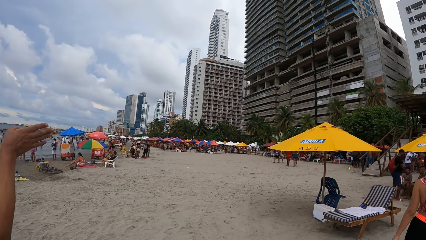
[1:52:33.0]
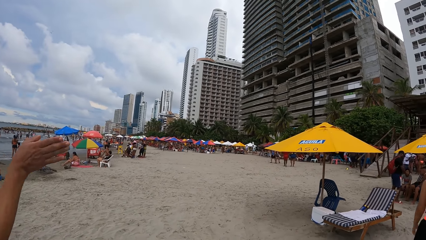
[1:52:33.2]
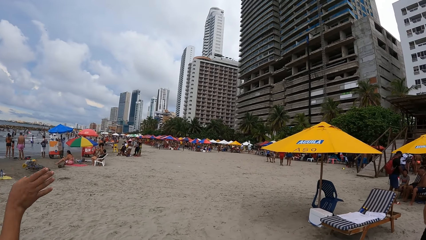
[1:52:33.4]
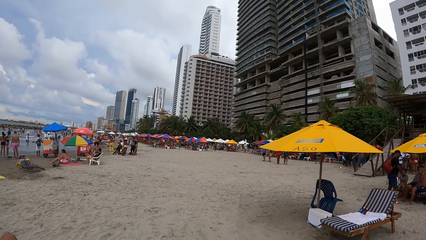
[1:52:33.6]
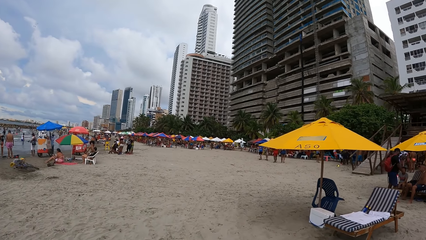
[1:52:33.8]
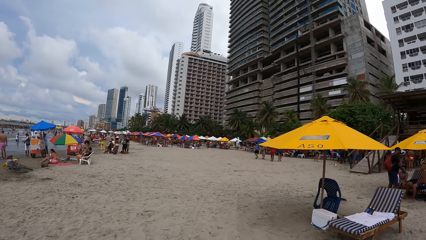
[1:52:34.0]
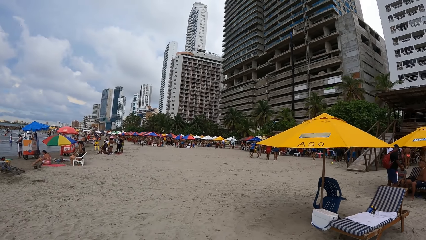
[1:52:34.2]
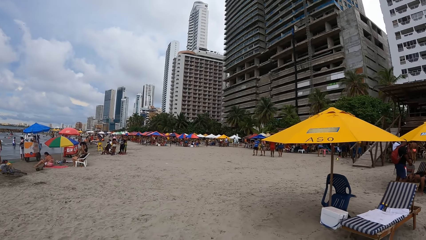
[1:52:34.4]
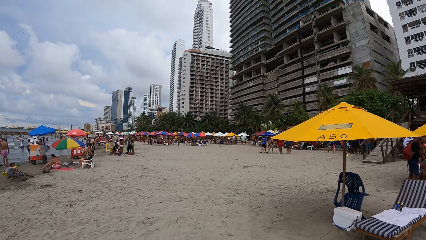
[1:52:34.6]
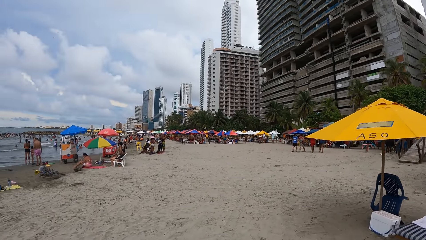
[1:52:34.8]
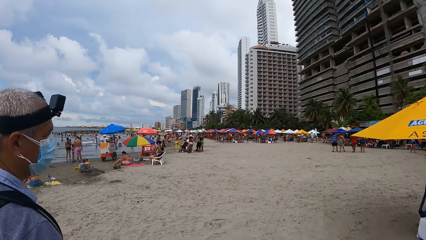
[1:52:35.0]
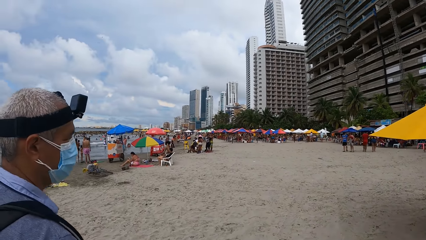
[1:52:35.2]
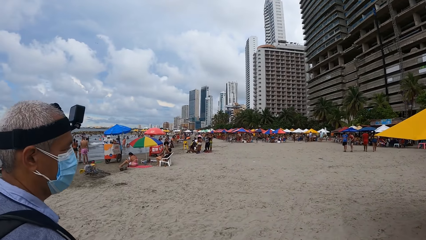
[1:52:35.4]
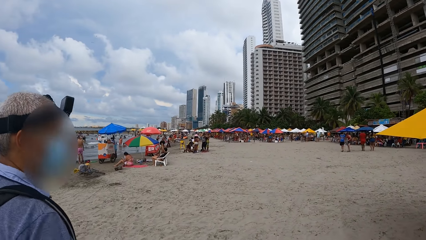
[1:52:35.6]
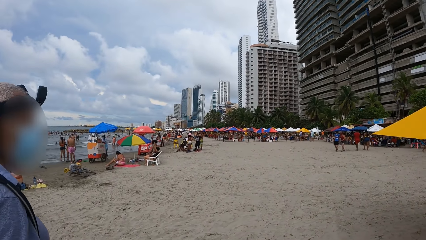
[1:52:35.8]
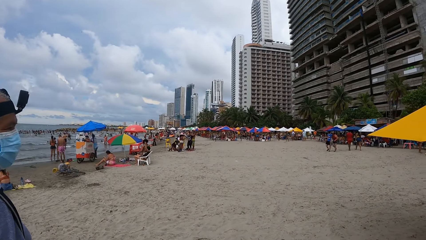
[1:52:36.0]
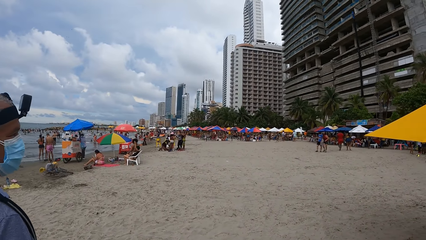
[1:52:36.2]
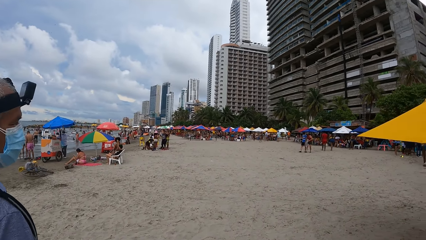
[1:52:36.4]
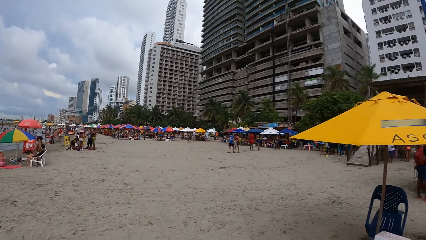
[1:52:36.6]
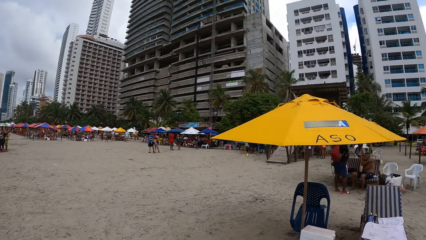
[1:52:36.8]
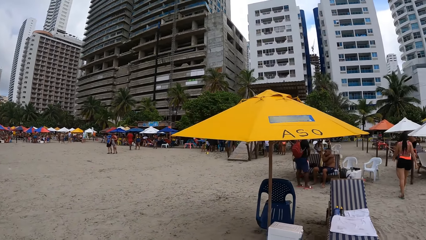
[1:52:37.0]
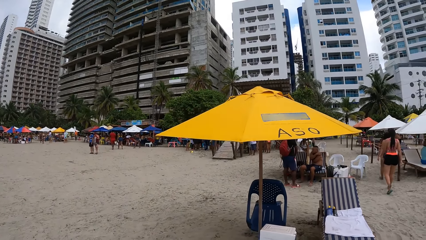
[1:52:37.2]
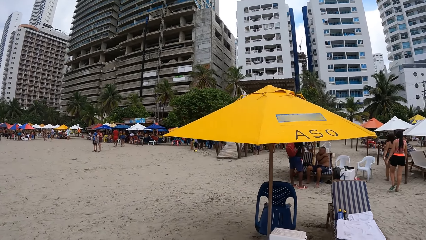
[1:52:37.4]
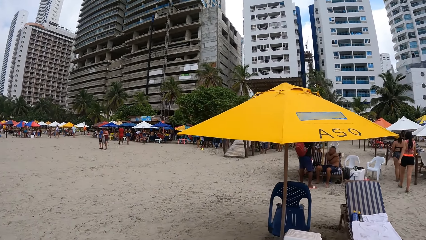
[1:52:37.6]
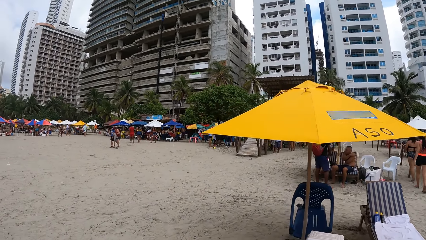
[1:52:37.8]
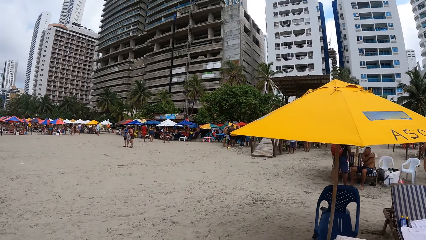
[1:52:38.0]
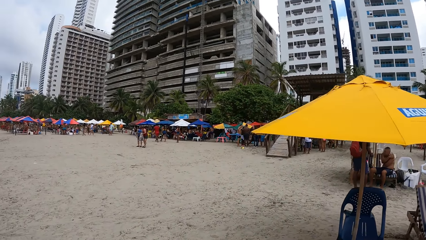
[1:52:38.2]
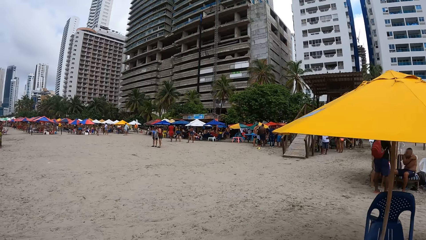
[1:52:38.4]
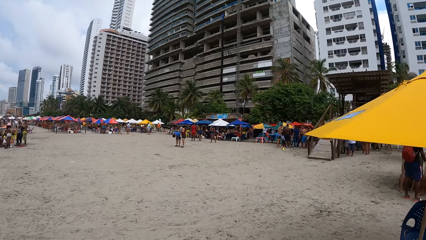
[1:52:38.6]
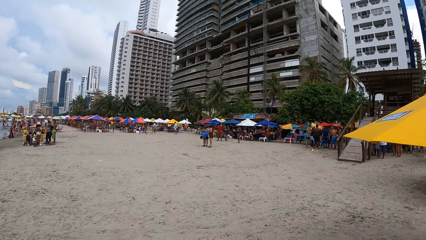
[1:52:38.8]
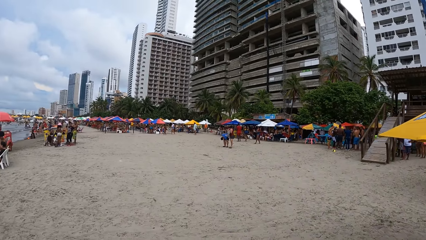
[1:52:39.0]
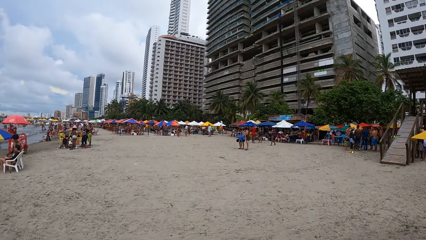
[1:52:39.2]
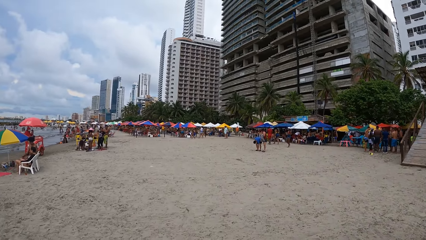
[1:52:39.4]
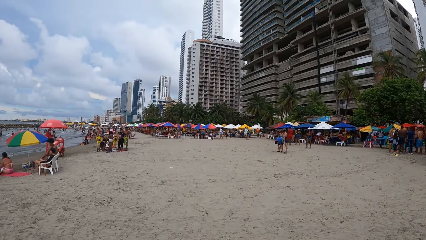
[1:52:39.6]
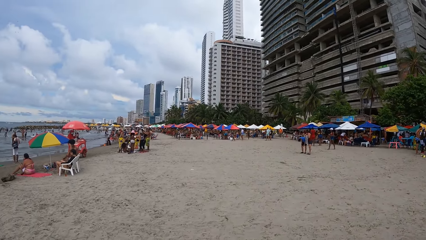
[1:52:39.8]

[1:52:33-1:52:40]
A man moves a hand. The camera wearer walks on the beach.

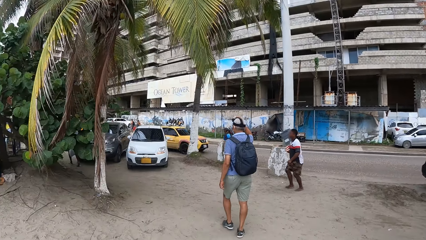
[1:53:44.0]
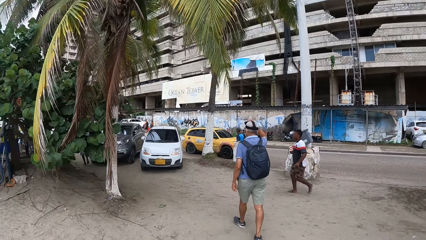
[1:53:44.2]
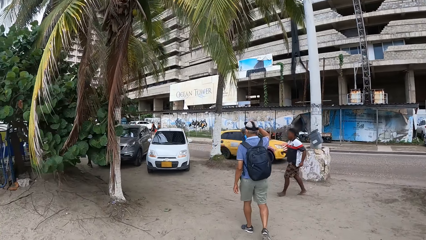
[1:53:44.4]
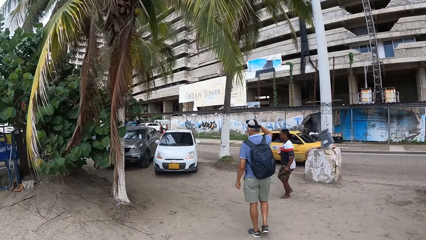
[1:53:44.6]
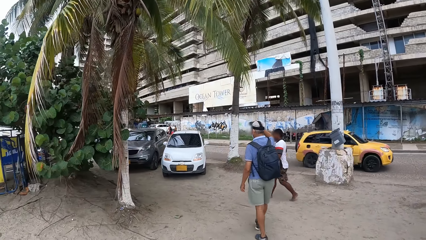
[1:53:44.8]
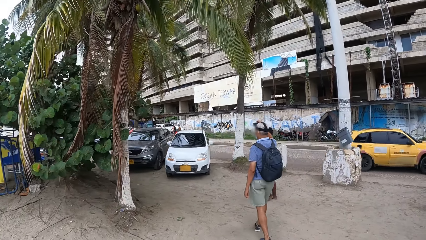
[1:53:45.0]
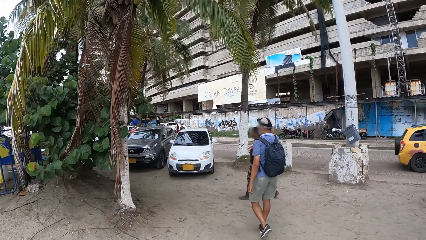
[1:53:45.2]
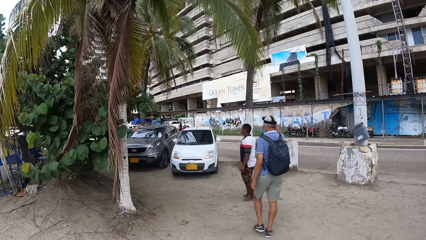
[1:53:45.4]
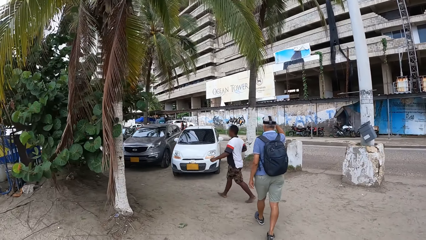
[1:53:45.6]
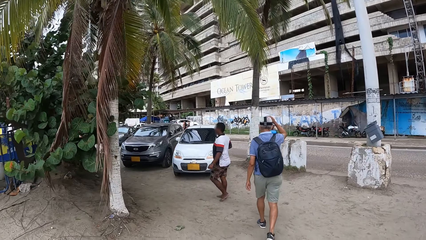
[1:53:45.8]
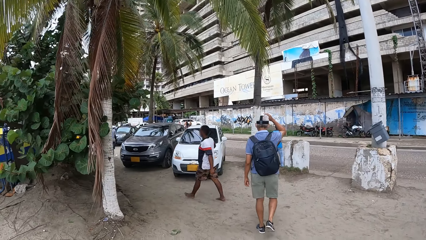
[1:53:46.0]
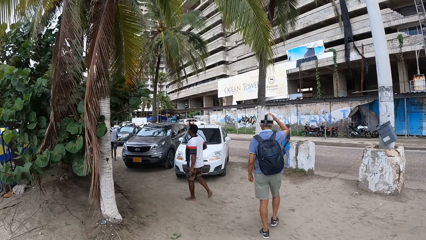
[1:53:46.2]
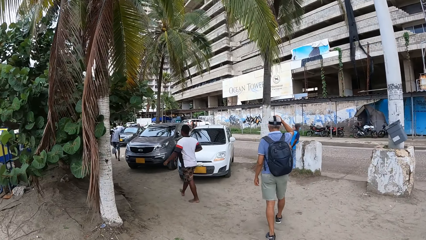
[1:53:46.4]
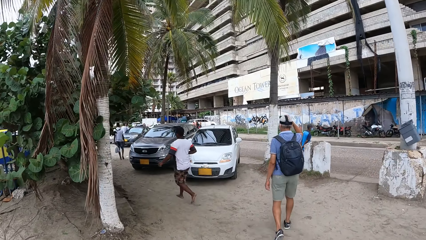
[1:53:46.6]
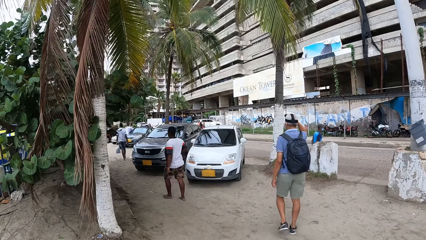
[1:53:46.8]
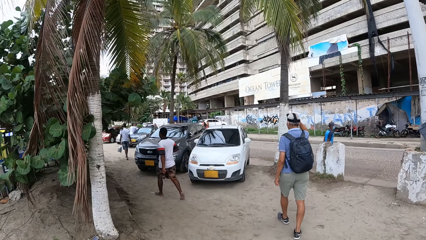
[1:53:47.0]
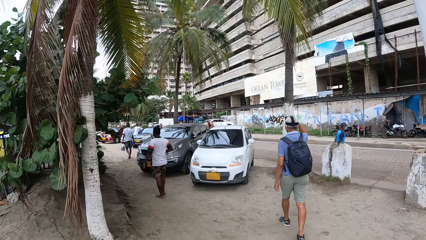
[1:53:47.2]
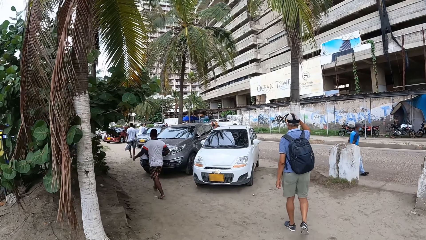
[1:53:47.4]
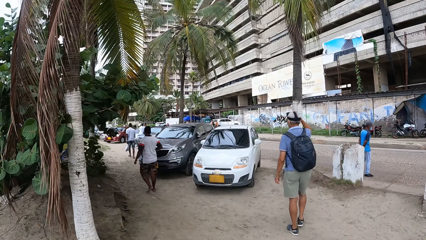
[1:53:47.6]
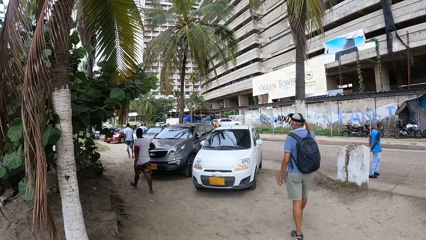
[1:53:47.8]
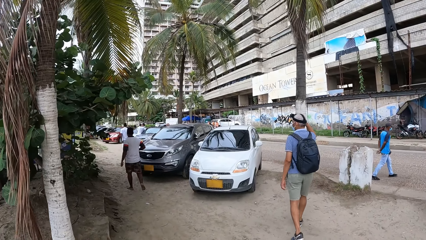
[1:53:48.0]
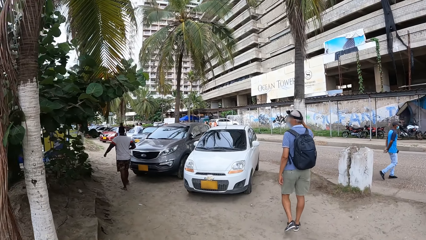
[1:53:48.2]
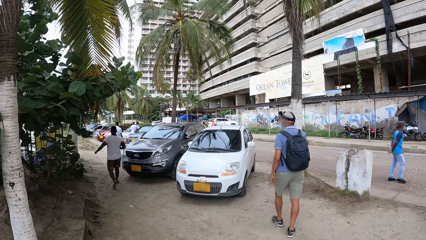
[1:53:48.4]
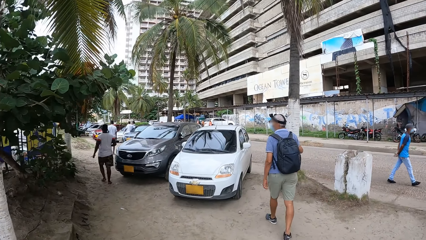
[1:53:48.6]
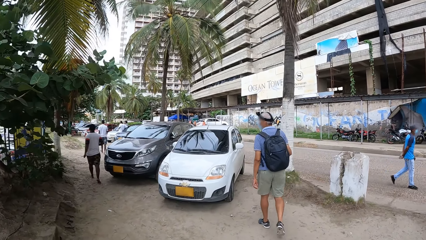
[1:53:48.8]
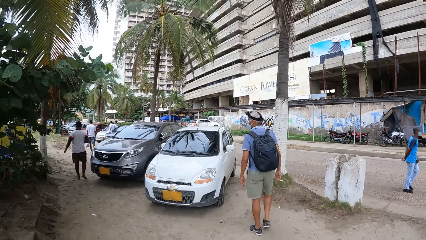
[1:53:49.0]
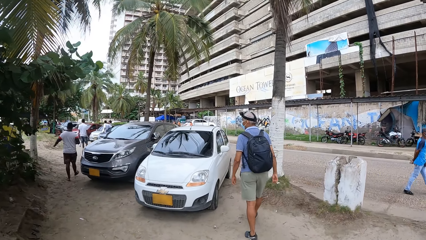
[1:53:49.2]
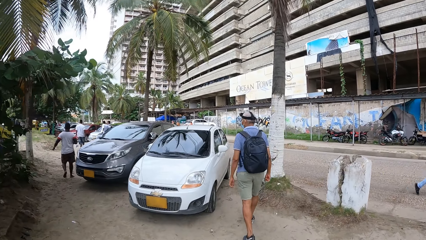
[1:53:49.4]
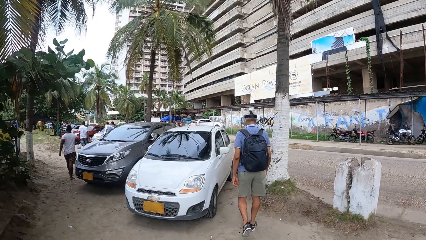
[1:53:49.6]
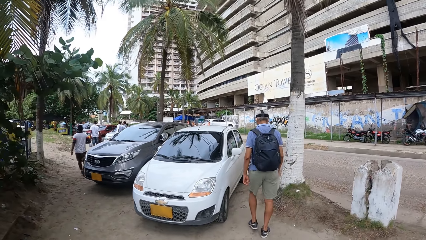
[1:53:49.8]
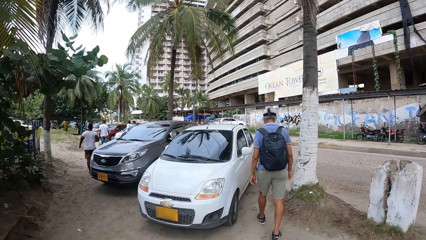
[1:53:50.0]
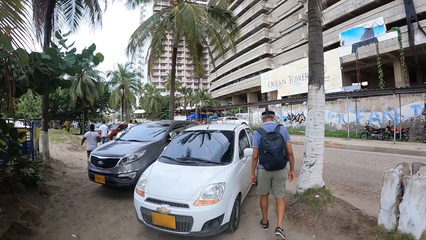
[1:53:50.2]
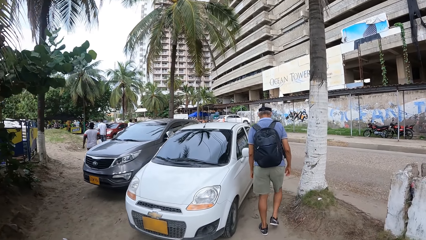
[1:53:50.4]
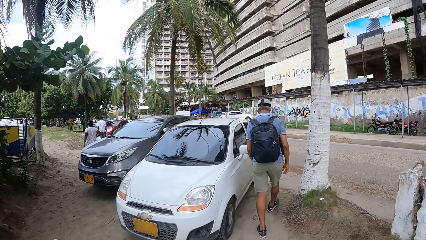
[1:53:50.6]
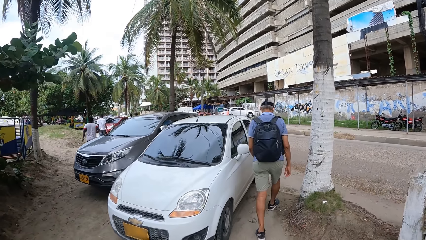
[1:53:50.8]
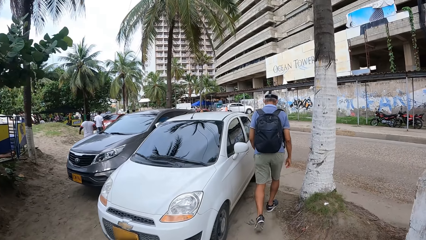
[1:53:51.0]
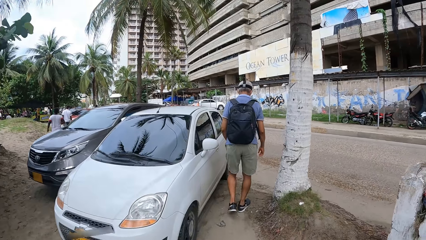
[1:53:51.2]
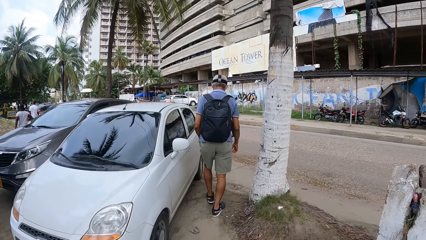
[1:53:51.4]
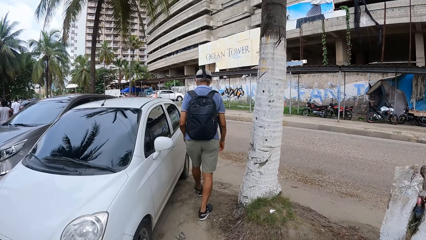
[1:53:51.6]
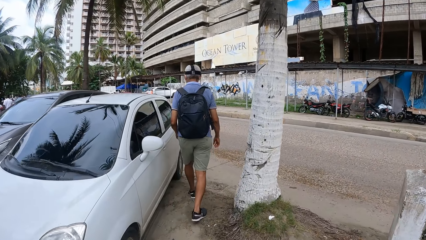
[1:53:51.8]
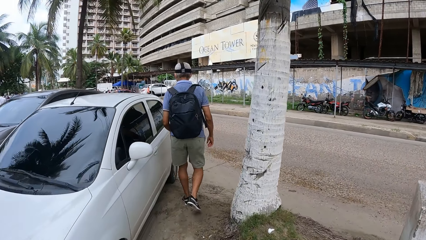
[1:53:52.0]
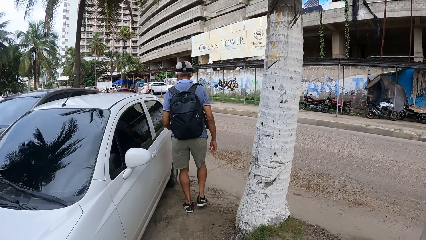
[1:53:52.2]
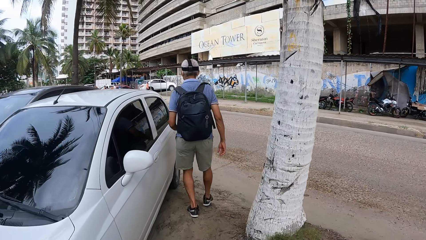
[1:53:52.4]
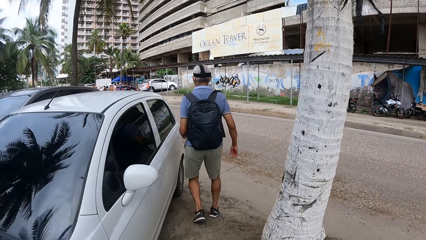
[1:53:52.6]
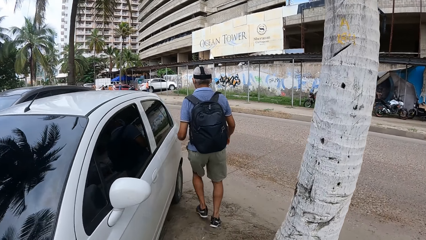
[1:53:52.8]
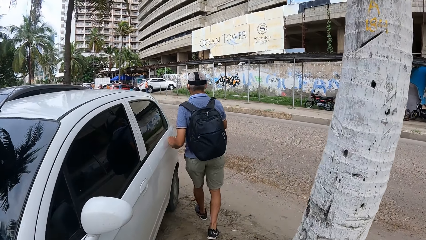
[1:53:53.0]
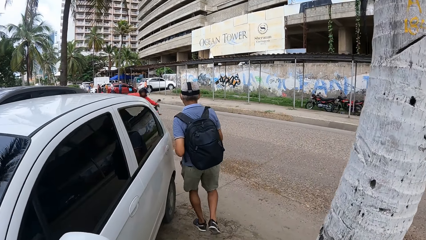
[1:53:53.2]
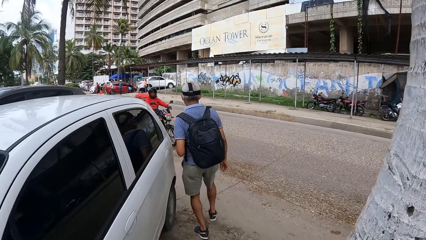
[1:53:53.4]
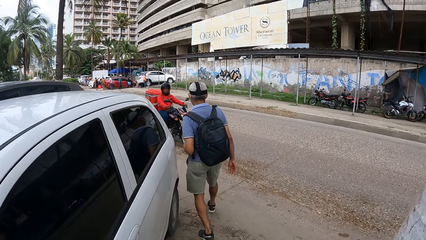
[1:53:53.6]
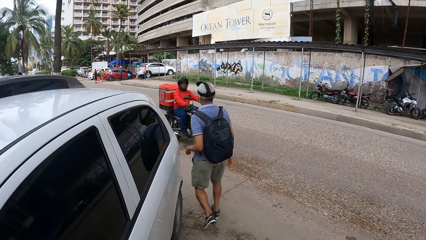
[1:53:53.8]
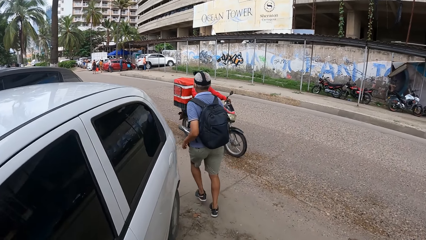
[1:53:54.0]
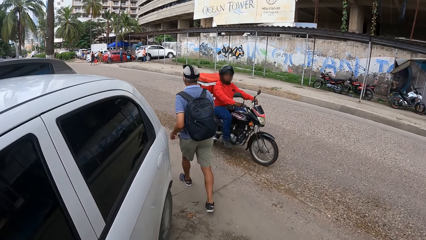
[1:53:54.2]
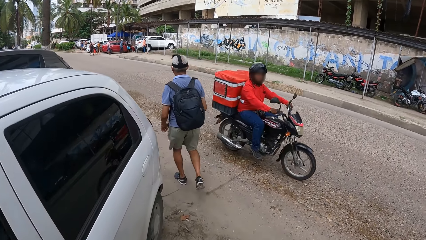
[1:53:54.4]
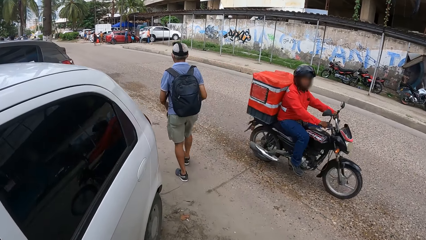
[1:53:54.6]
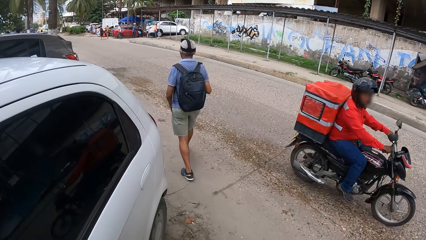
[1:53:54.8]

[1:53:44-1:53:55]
The camera wearer walks toward the car.
